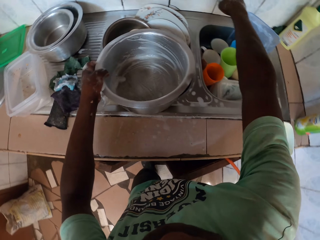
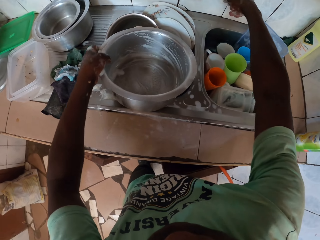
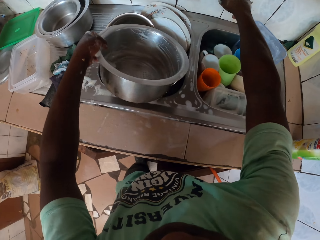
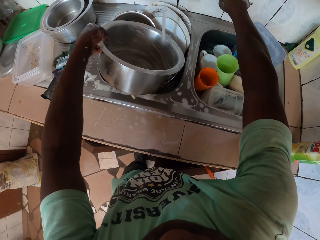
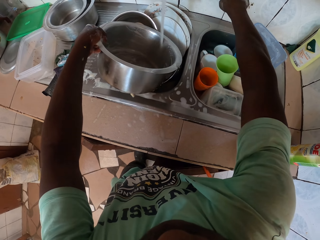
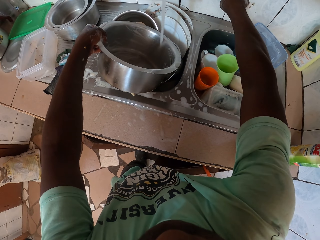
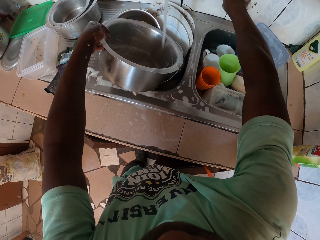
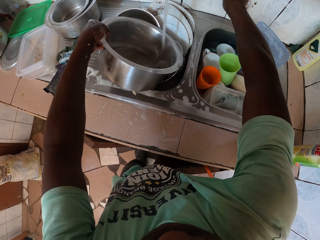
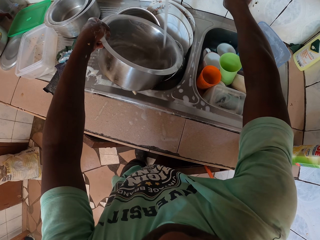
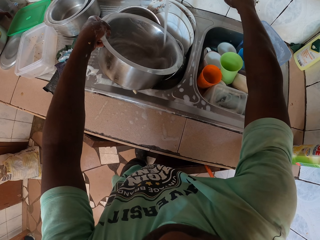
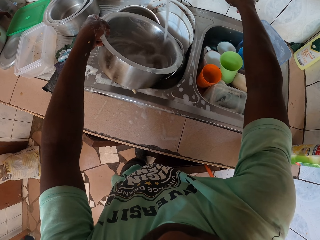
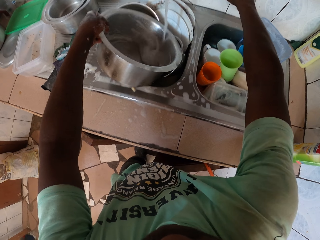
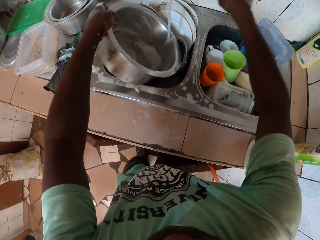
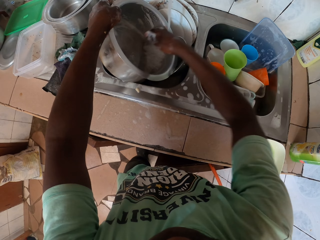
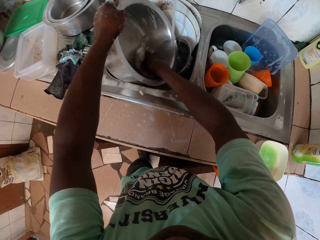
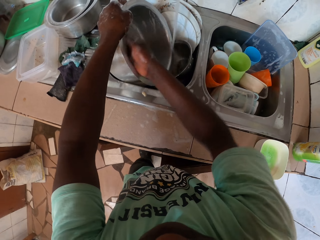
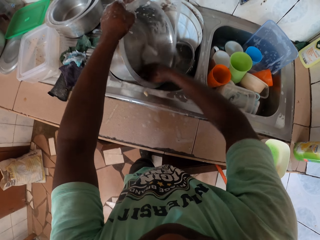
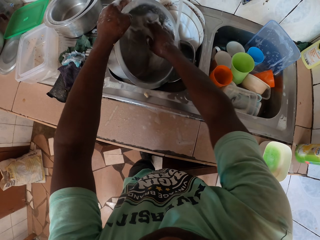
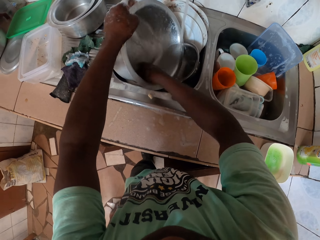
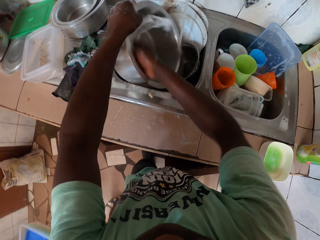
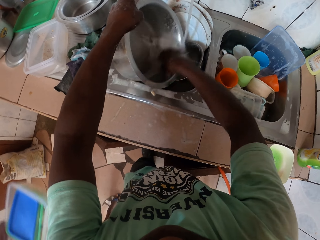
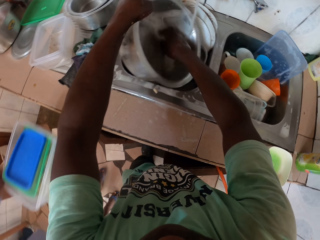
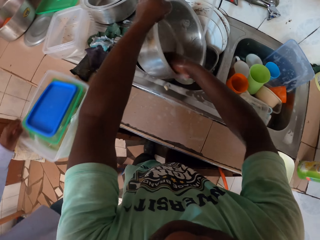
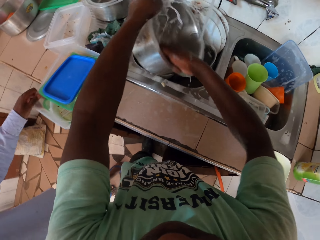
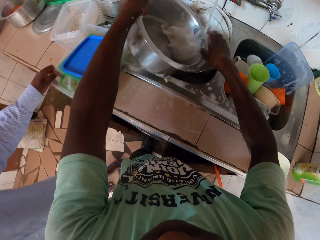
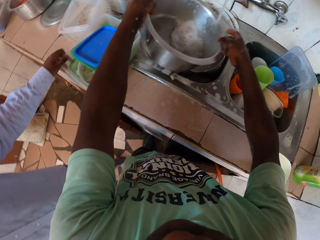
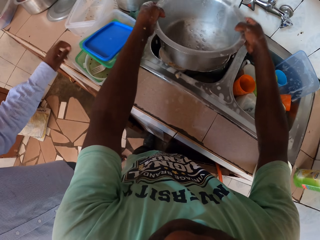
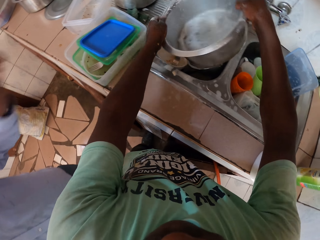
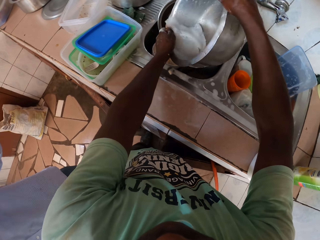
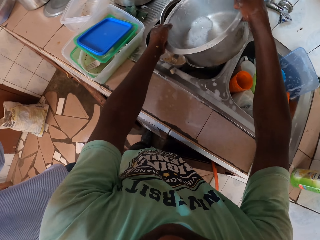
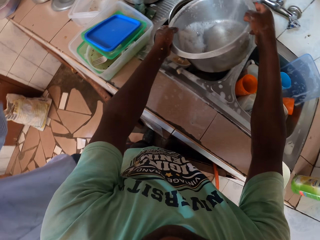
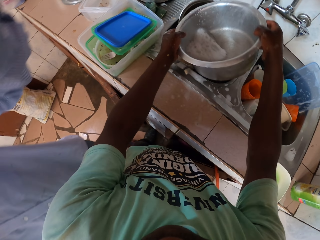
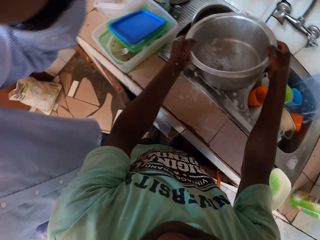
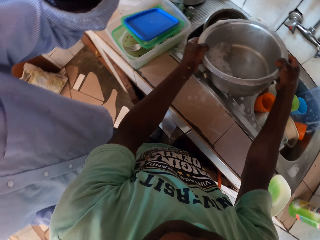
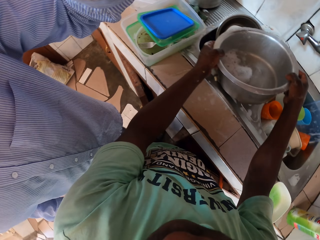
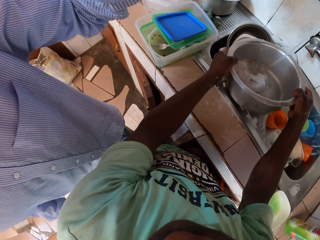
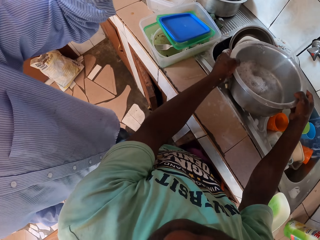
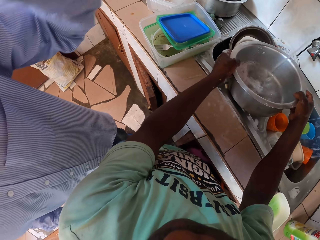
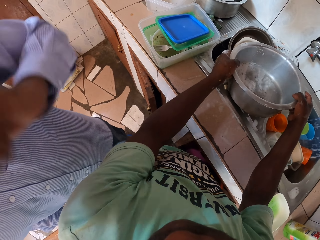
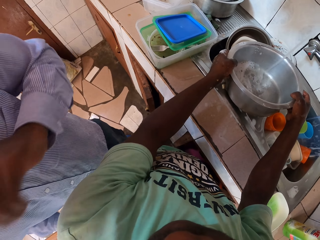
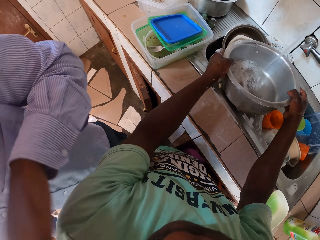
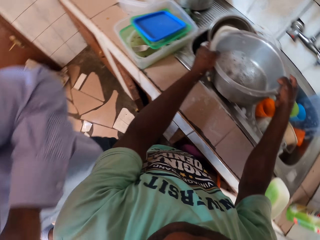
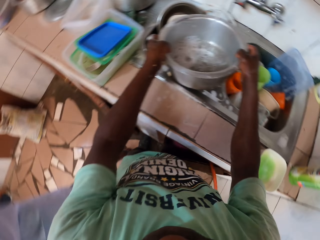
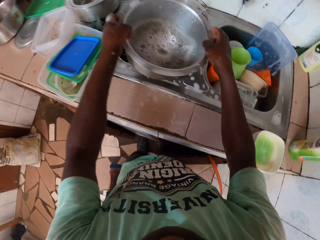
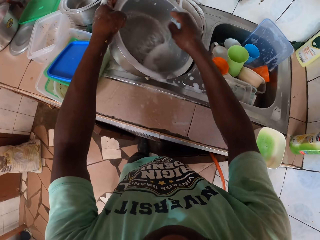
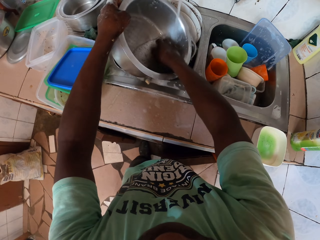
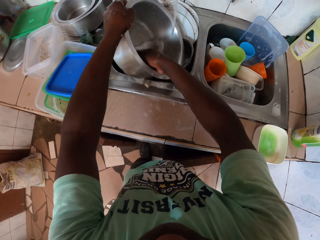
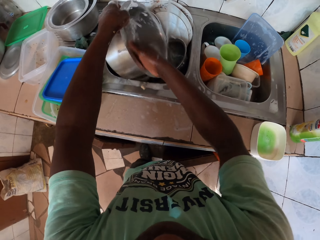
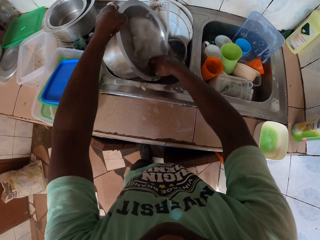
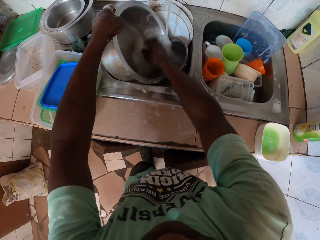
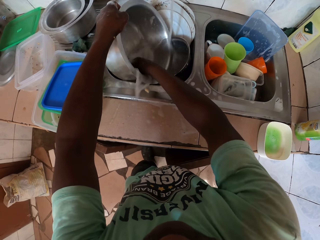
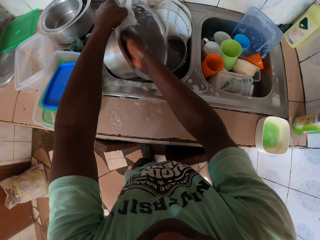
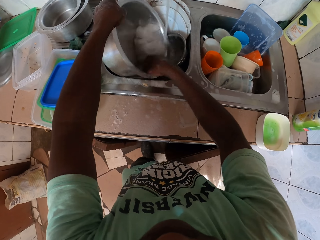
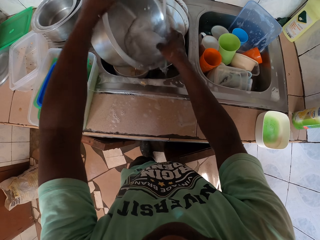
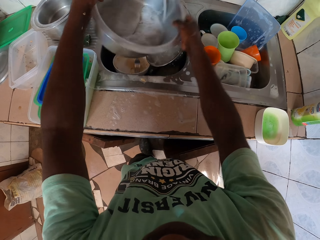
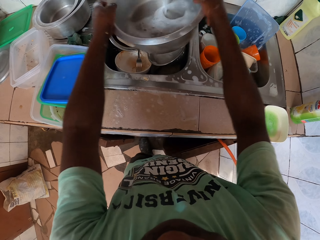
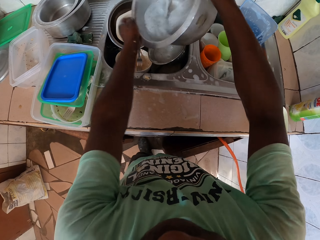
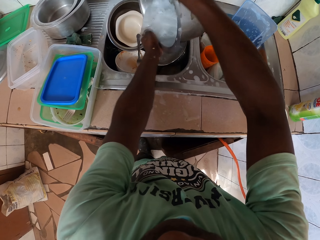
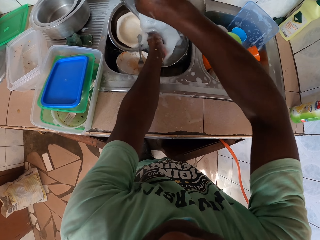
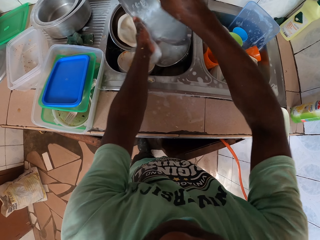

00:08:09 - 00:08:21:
The camera wearer turns on the tap water. They put the tap water in the cooking pot. They rinse the cooking pot with tap water.

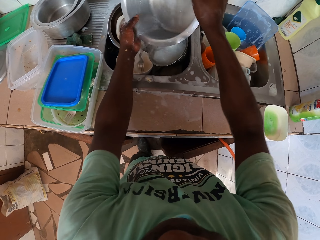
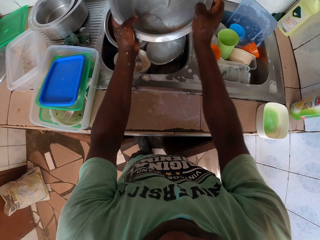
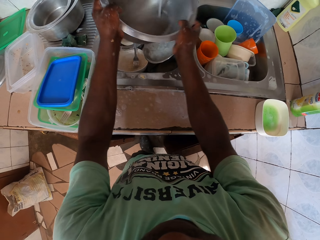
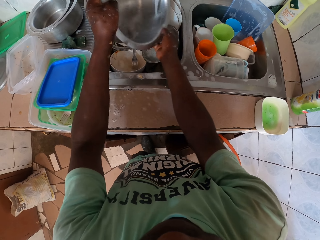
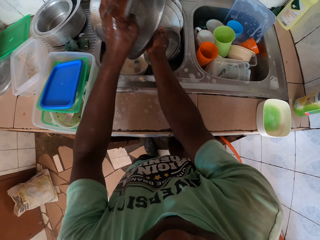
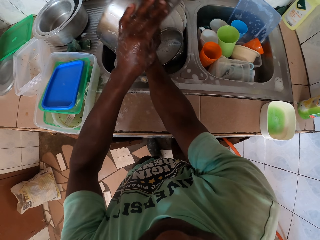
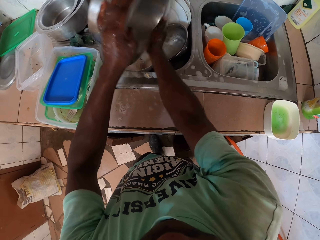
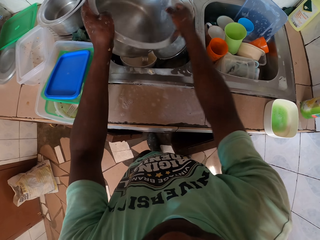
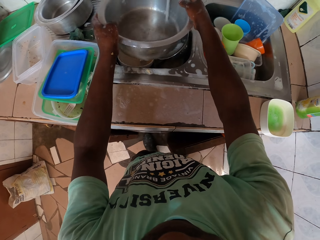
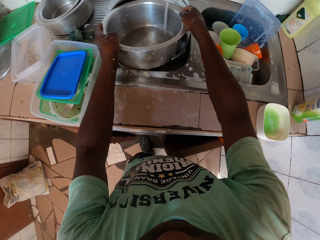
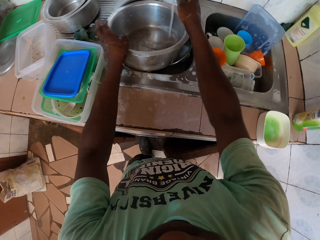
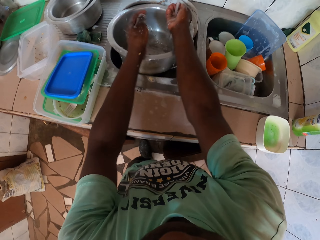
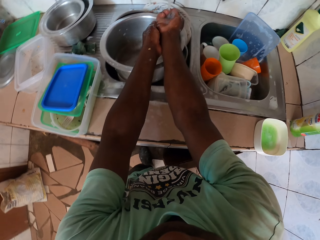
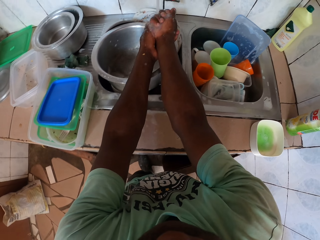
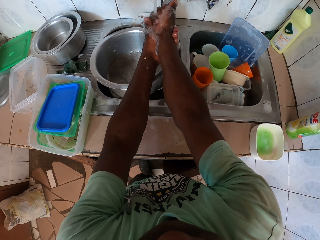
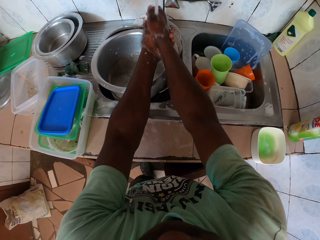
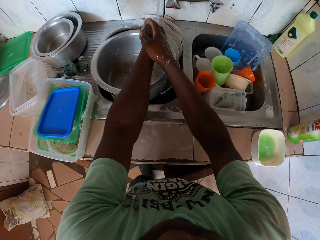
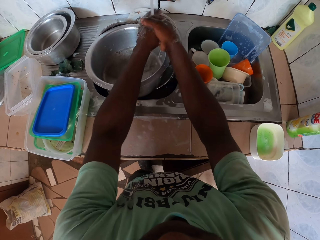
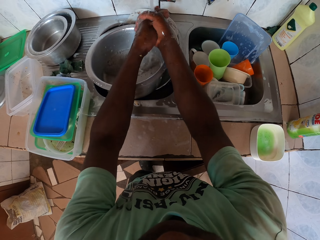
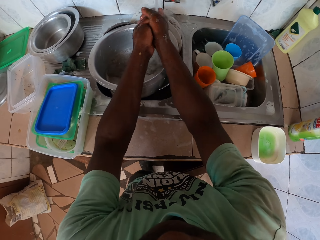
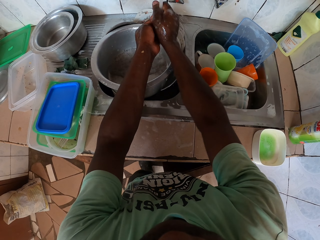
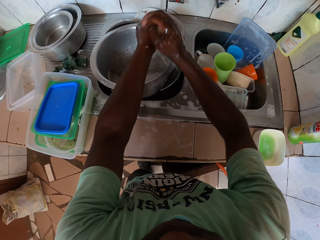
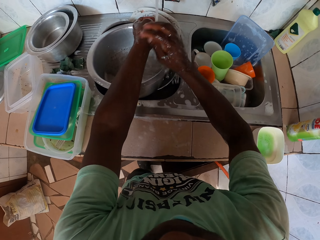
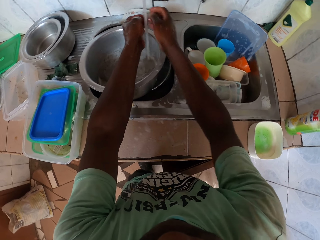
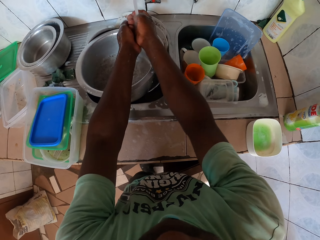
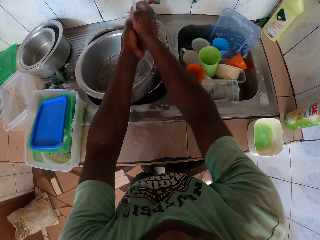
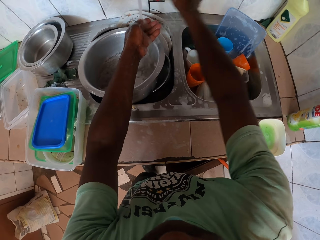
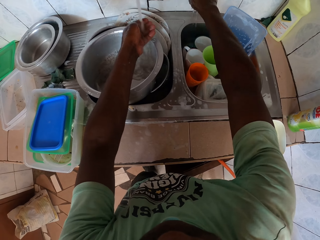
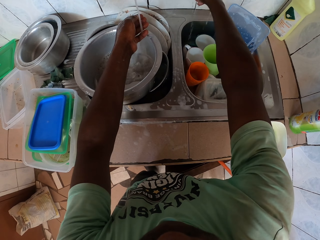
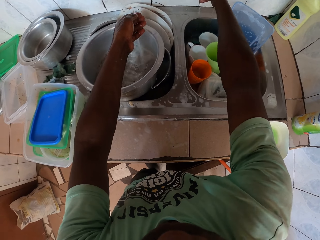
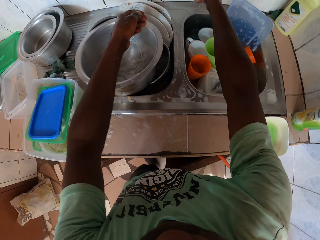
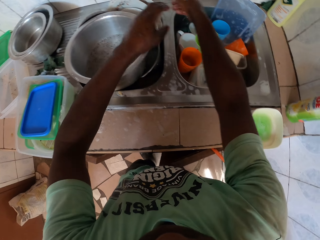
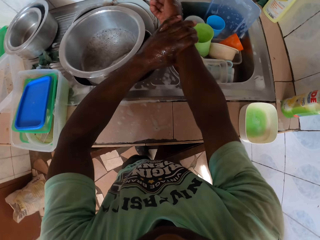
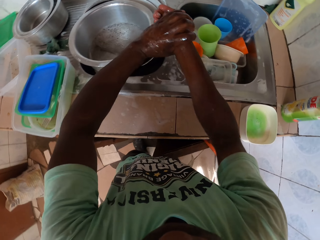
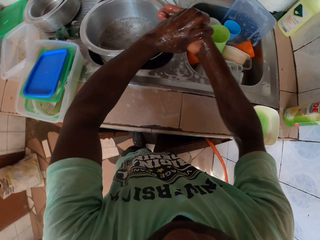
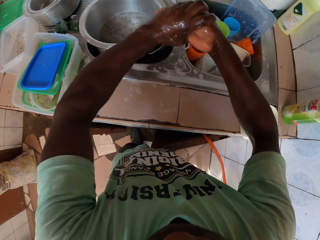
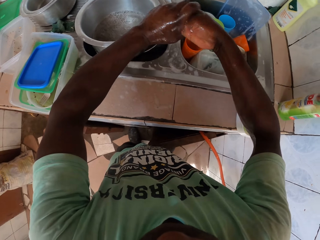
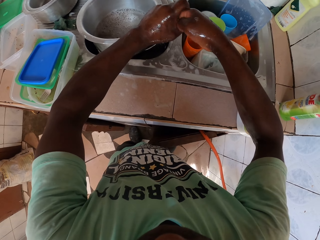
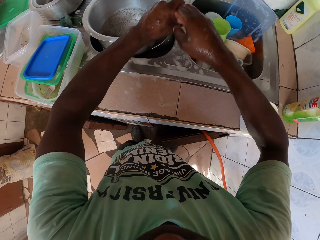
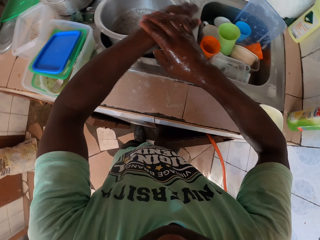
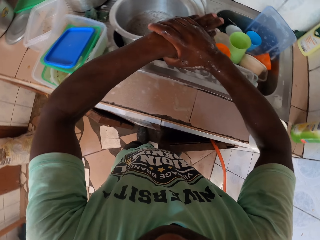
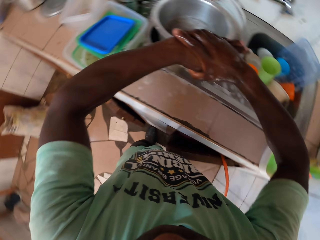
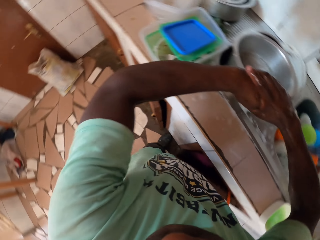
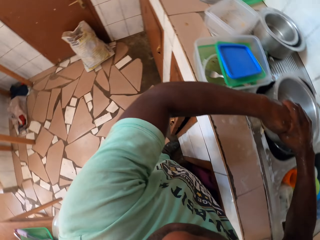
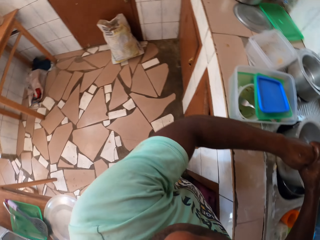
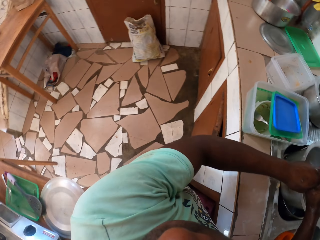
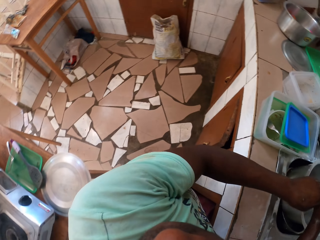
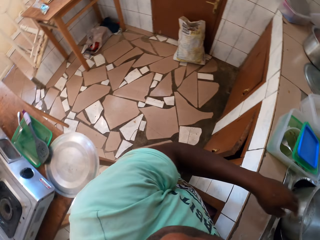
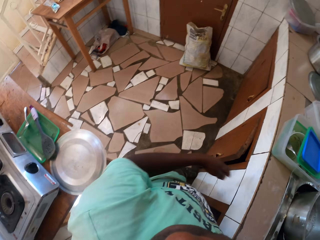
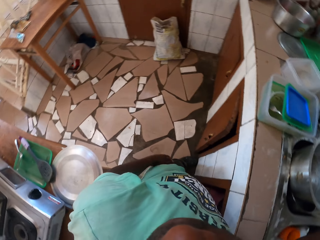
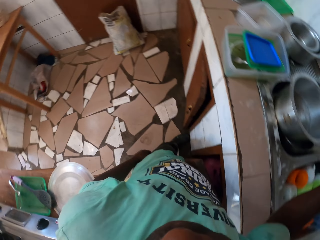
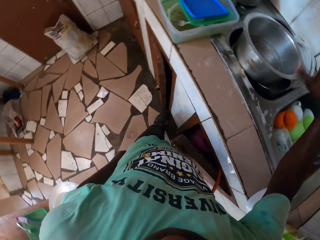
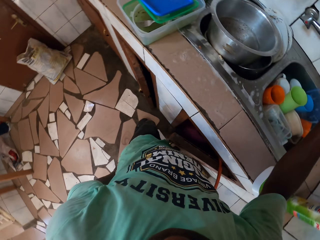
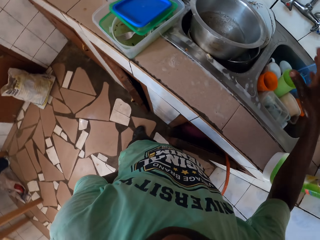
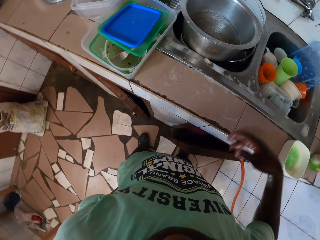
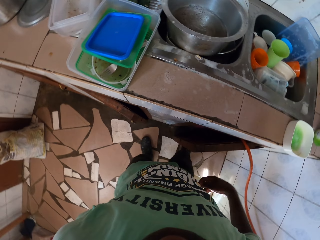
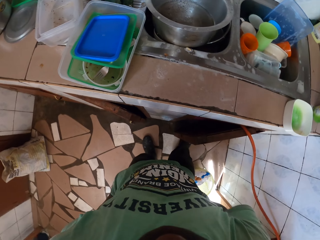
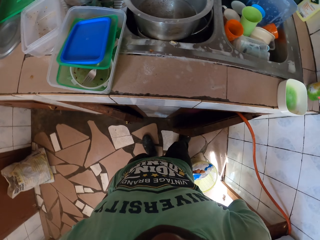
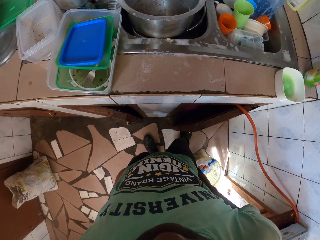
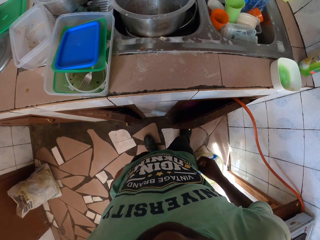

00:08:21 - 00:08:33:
The camera wearer rinses the hands. They turn off the tap water. They remove water from the hands. They look at the floor.
